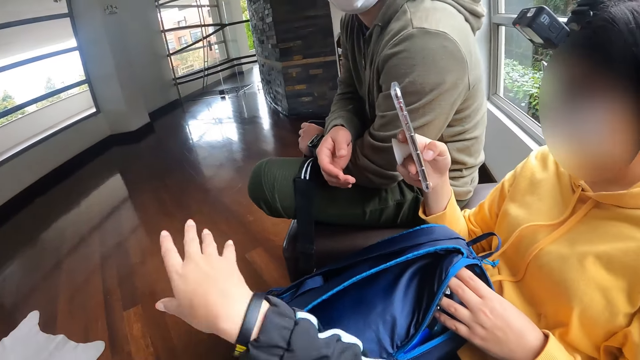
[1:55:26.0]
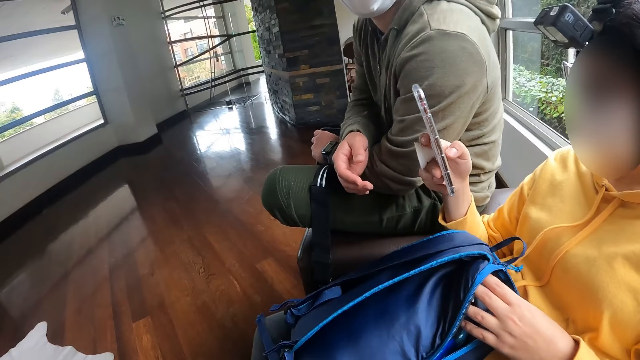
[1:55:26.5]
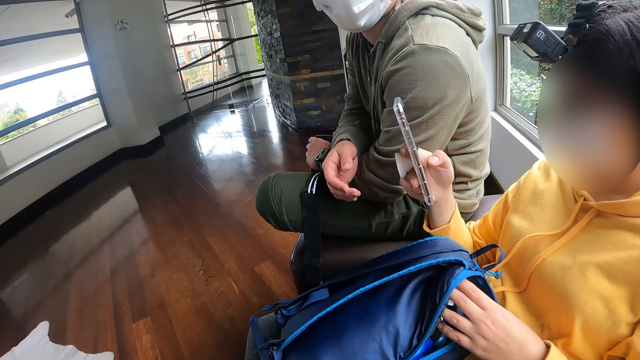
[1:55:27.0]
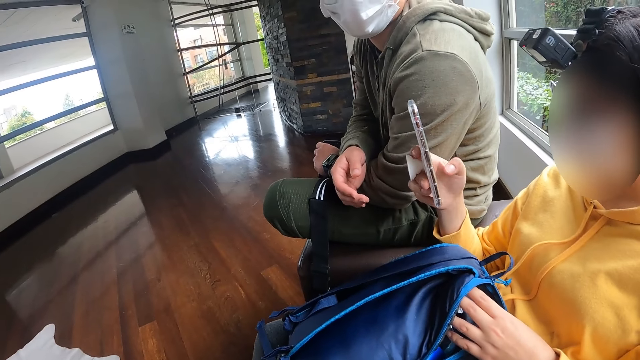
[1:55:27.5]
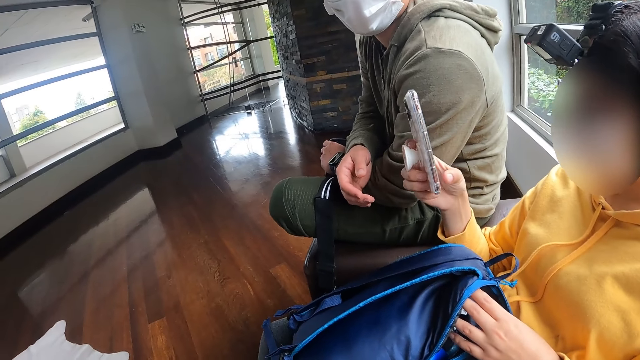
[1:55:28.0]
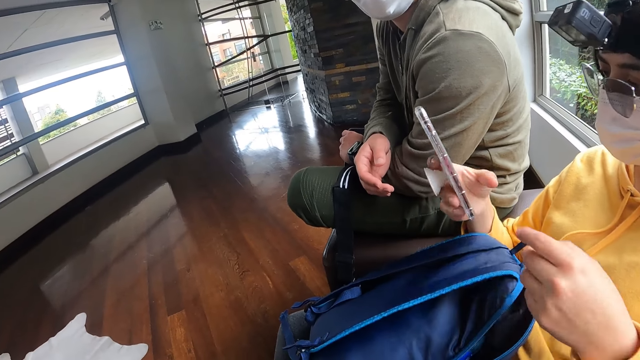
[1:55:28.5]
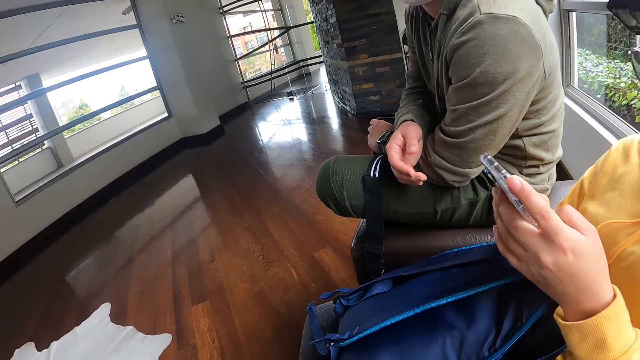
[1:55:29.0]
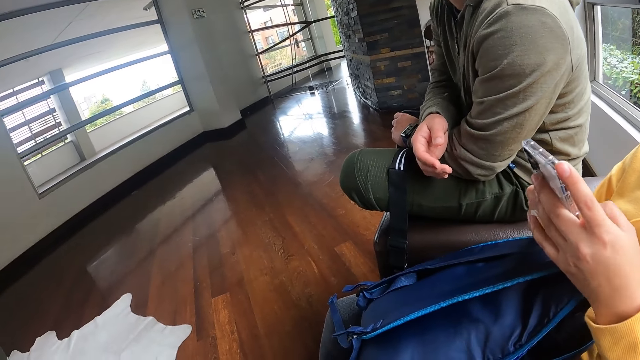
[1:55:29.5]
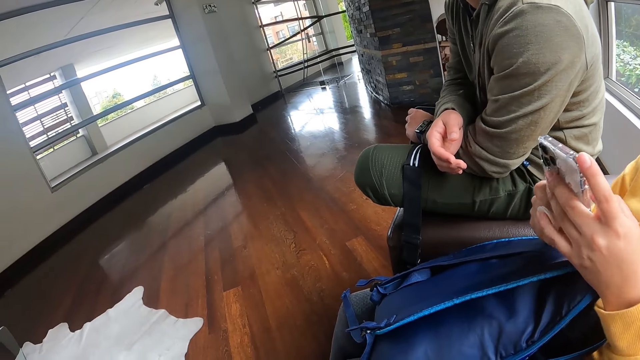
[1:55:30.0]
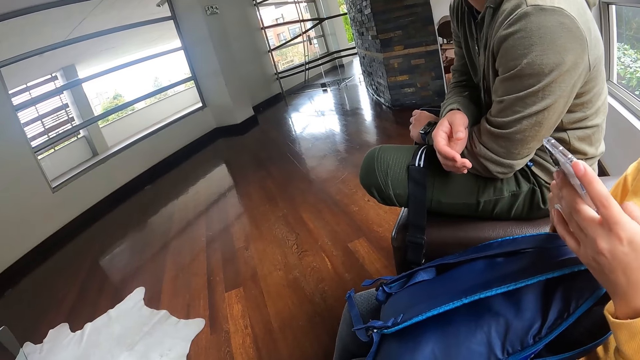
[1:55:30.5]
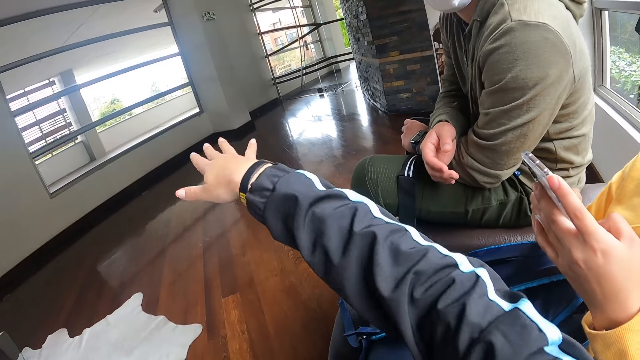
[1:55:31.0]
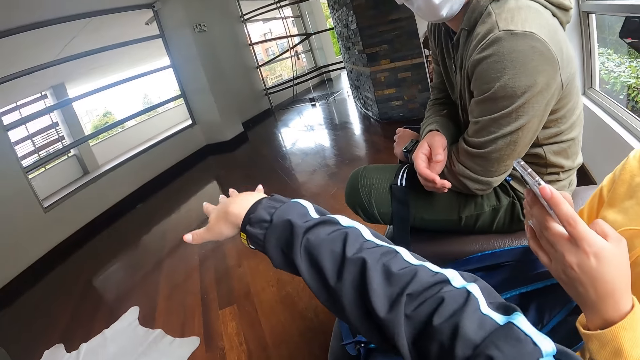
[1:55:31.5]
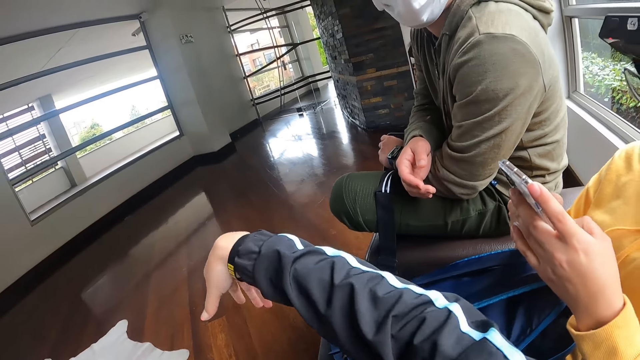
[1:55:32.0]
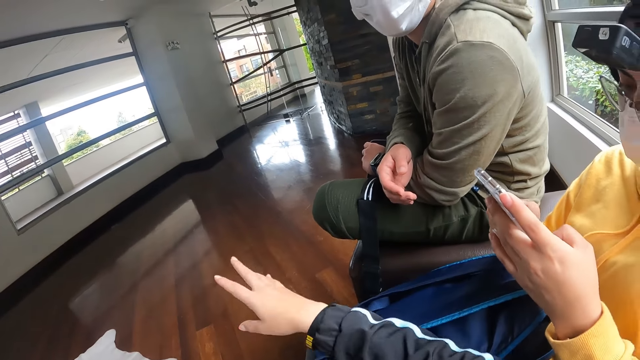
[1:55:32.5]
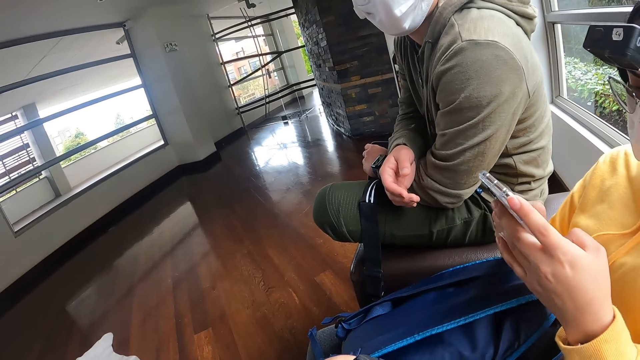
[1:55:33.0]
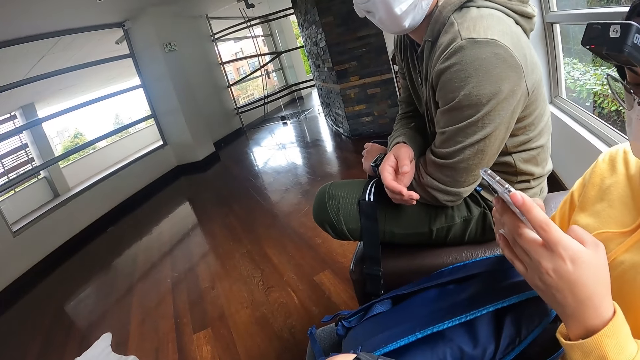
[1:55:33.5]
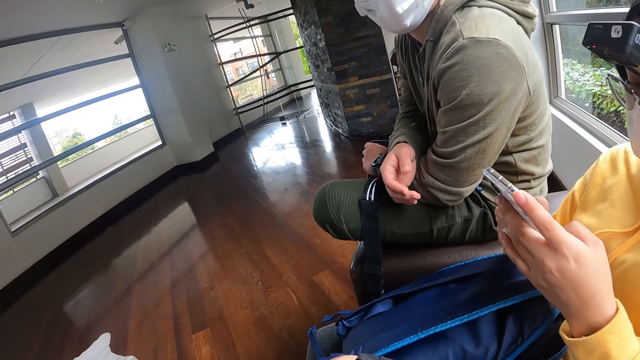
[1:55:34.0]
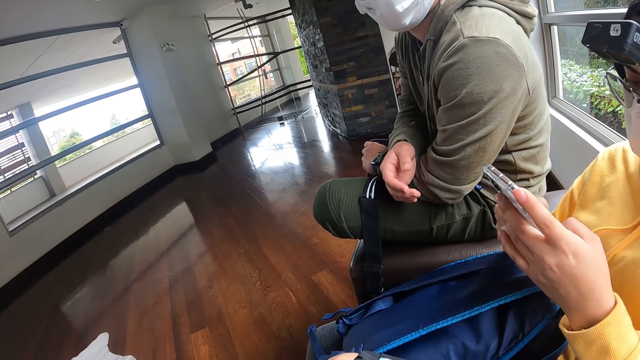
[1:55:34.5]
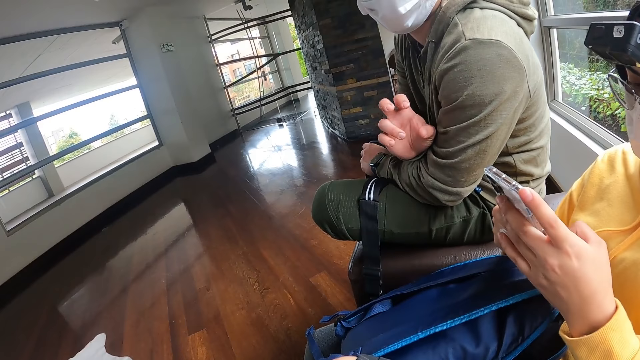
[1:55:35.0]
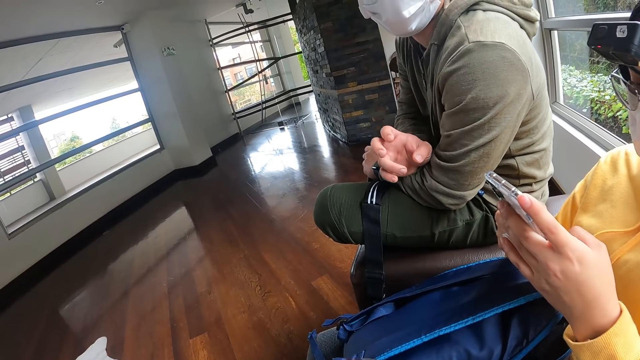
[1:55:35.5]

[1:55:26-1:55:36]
The woman operates the phone with both hands.

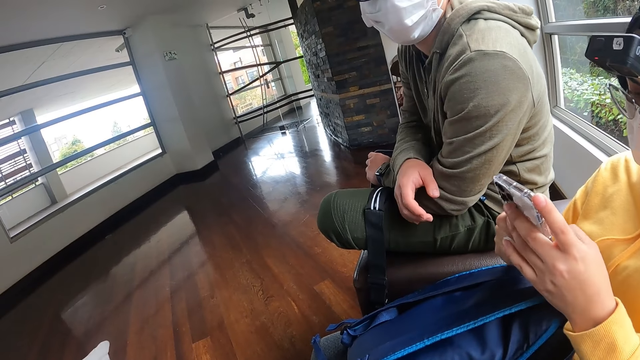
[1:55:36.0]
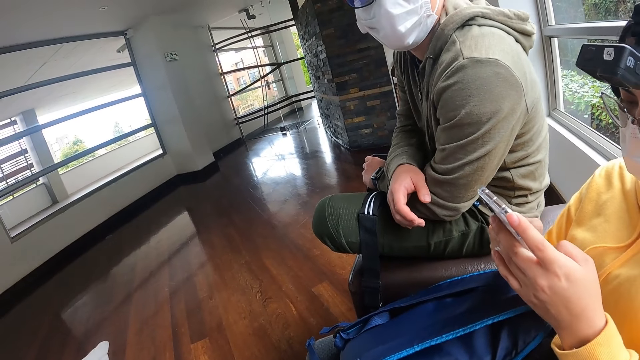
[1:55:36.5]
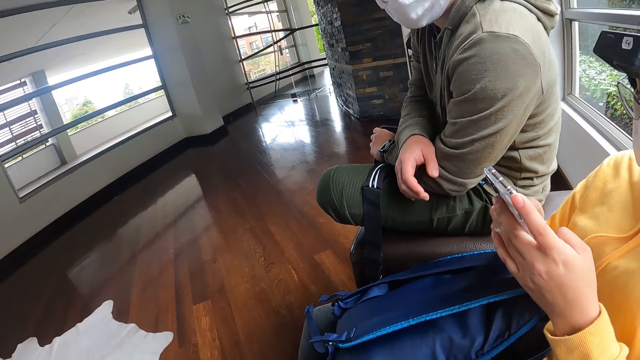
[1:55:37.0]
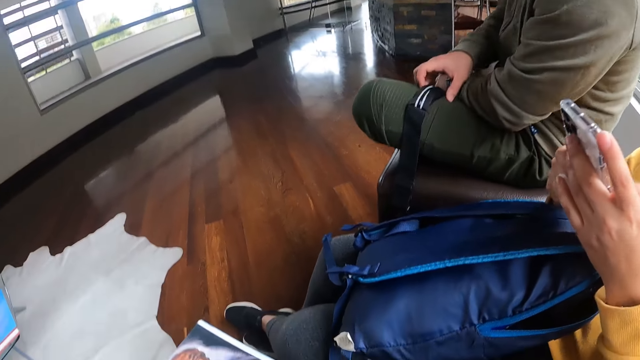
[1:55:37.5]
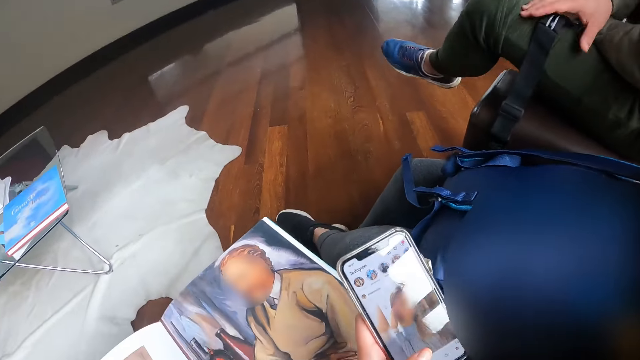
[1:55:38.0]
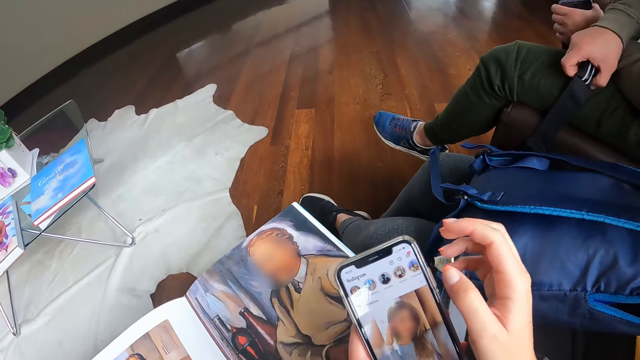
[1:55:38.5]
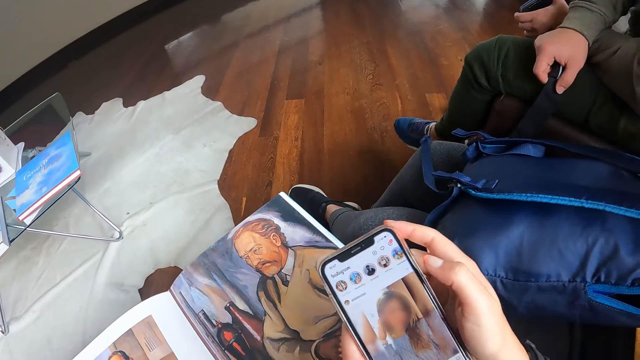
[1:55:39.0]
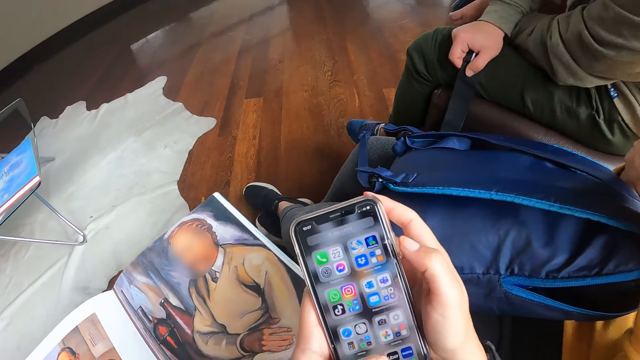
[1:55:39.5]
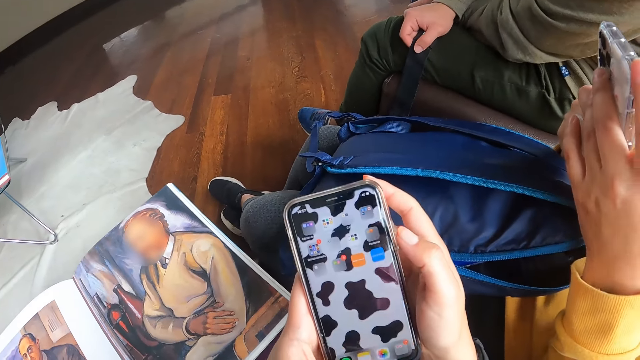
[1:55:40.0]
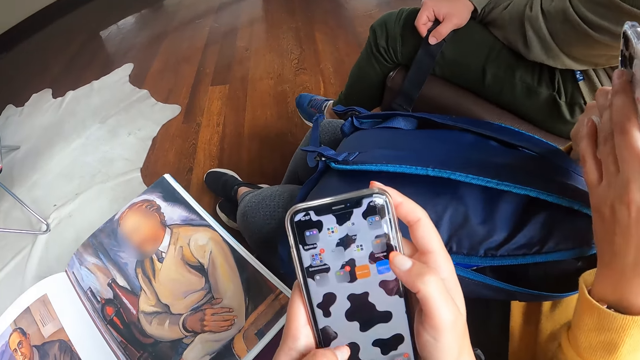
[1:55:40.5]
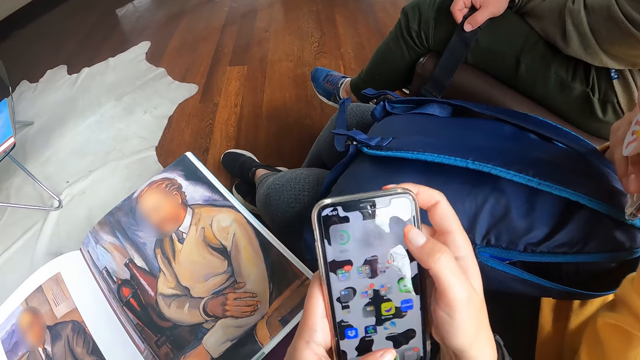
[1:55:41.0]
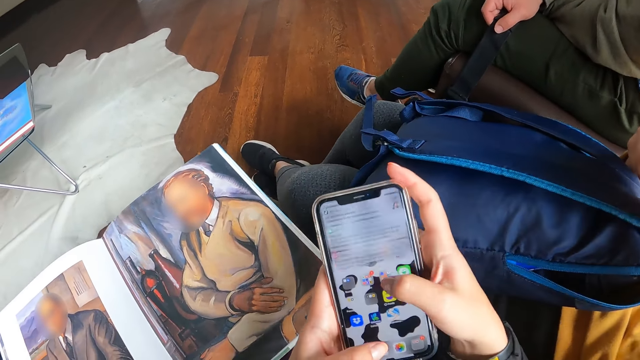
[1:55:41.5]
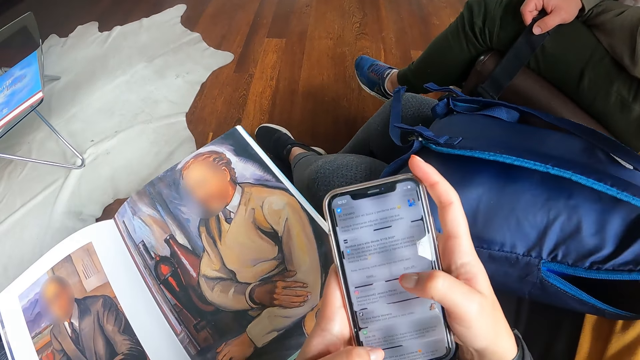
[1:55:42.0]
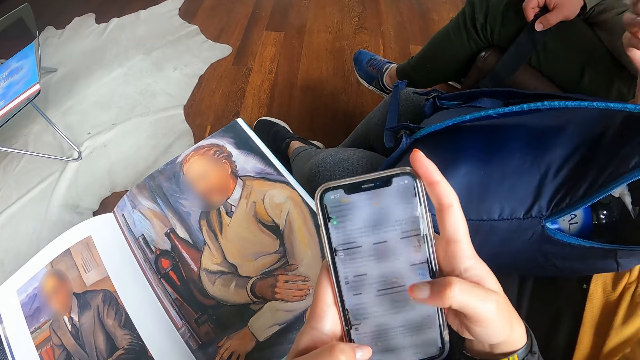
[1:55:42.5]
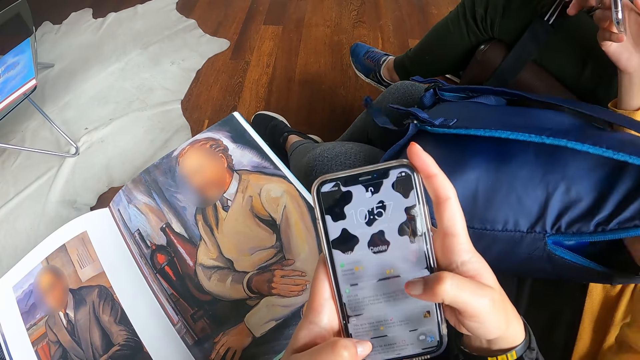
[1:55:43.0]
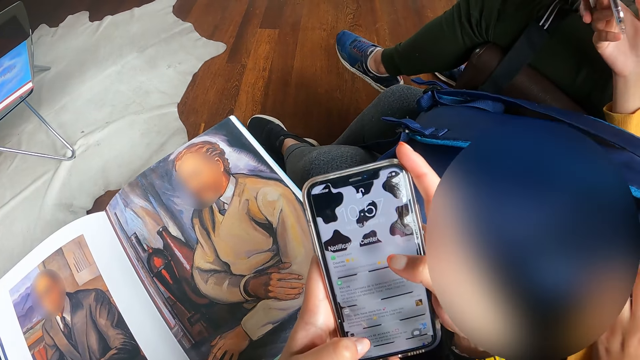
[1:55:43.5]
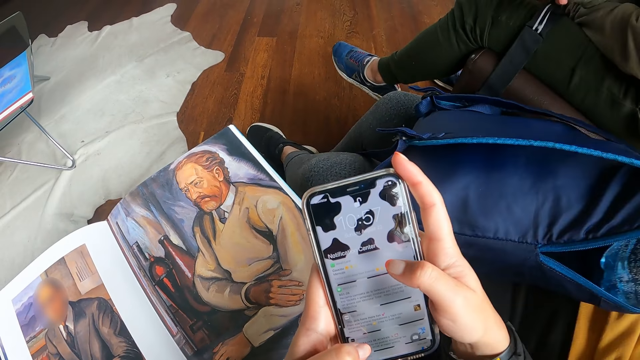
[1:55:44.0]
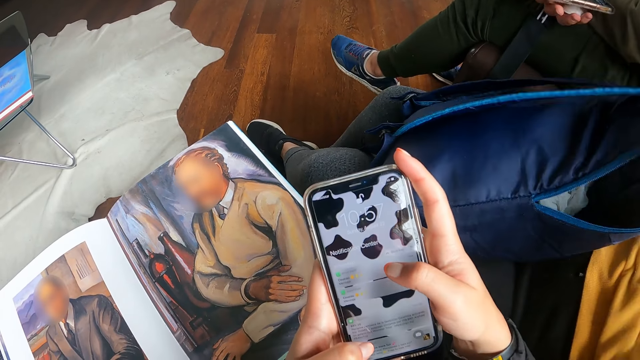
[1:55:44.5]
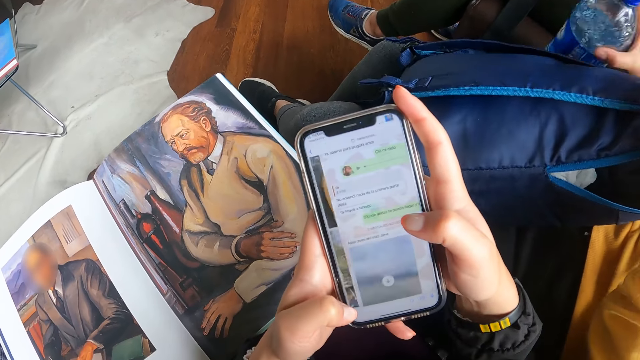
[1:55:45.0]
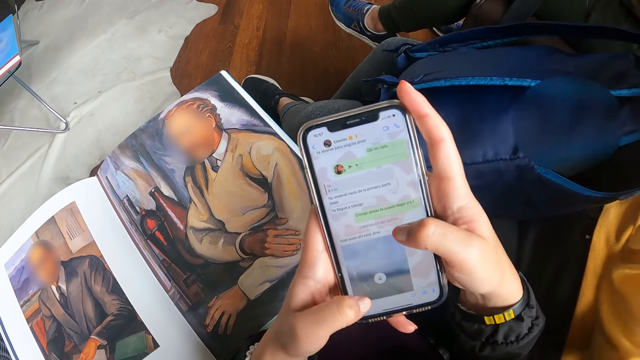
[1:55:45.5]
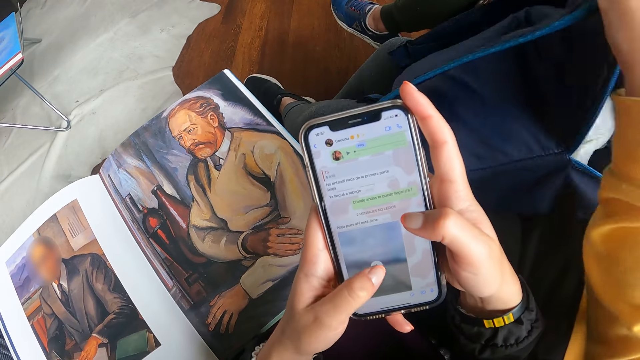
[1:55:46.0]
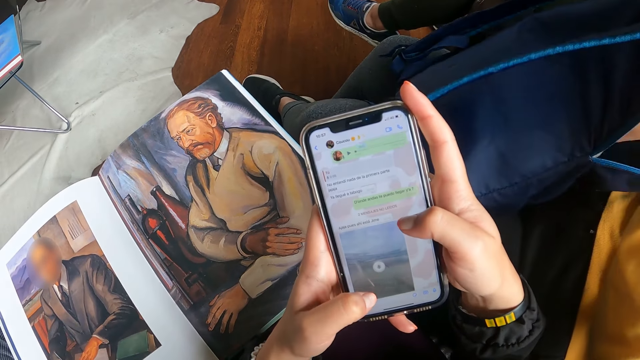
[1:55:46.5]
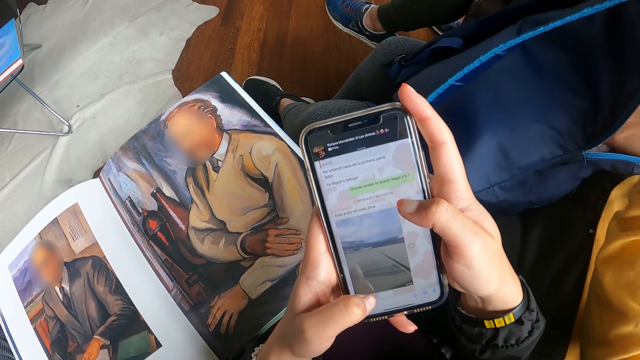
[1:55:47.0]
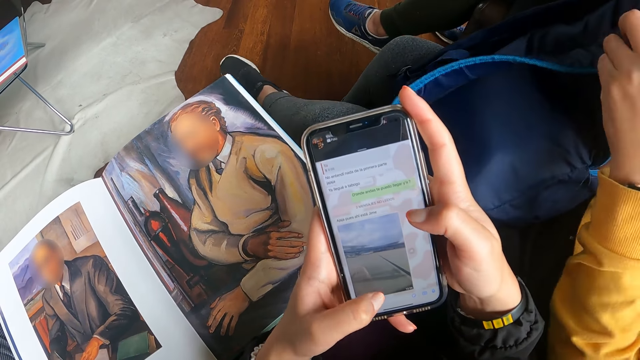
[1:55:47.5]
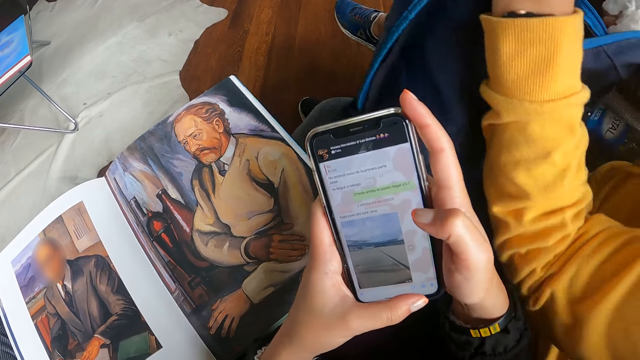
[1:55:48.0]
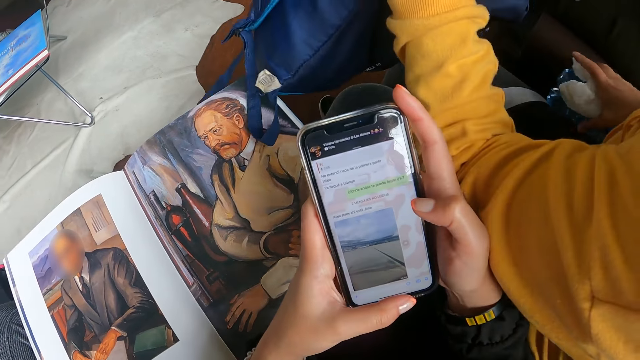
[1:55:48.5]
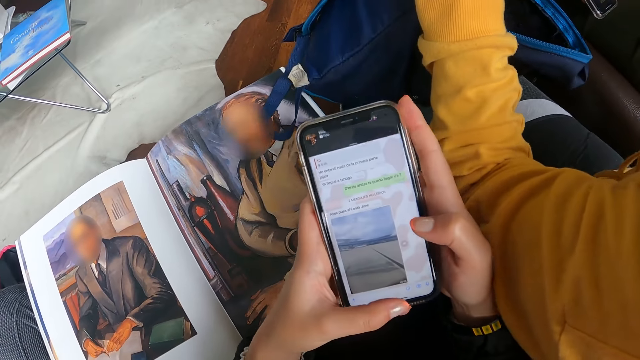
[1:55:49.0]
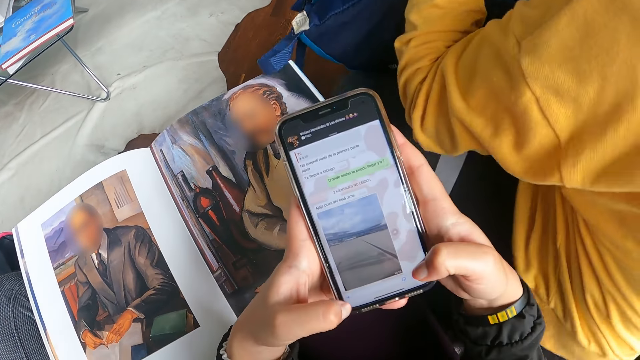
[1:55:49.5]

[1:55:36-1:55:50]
The camera wearer operates the phone with both hands. The woman brings out a bottle of water from the bag on her thigh with her right hand, places the bottle of water on a chair with her right hand, and opens the bag on her thigh with both hands. She brings out a polythene bag from the bag on her thigh with her right hand, places the polythene bag on the bottle of water on the chair with her right hand, and moves the bottle of water and polythene bag on the chair with her right hand.
